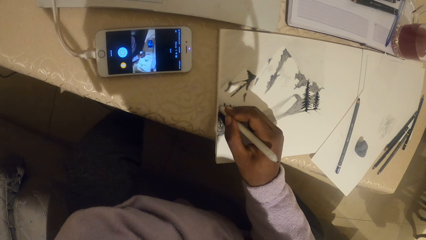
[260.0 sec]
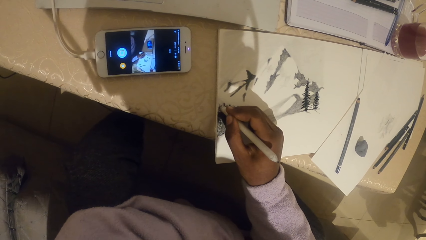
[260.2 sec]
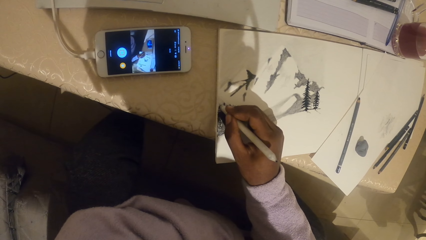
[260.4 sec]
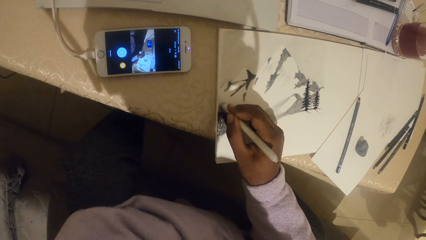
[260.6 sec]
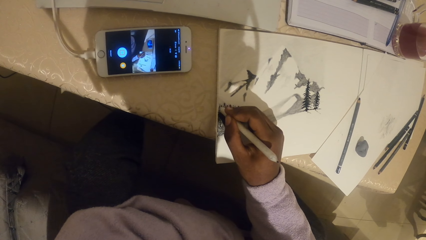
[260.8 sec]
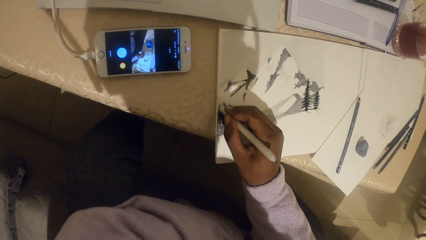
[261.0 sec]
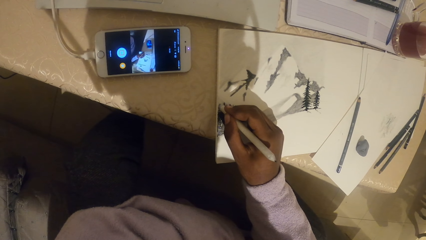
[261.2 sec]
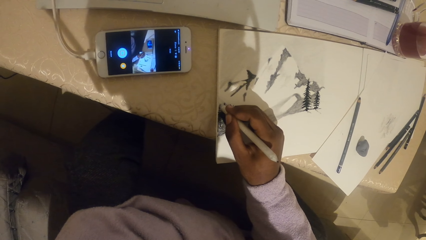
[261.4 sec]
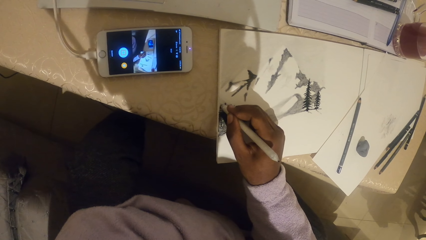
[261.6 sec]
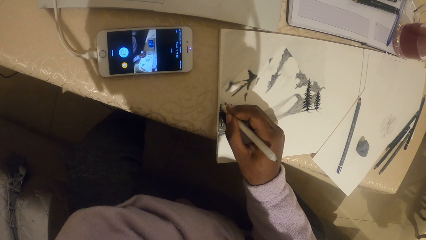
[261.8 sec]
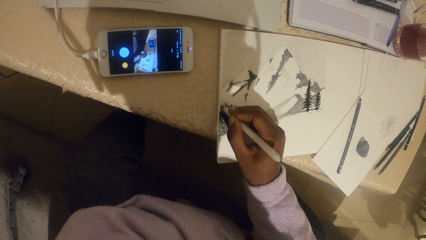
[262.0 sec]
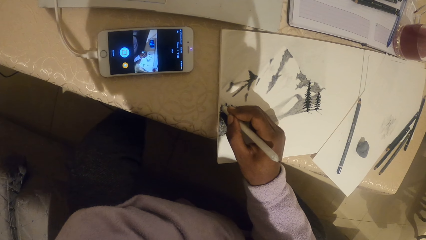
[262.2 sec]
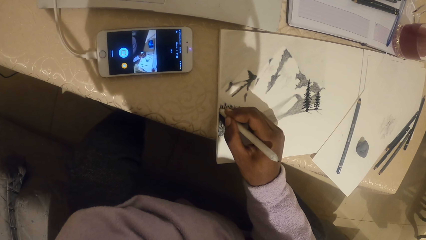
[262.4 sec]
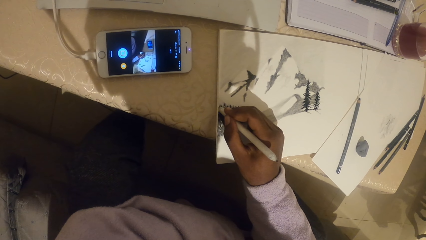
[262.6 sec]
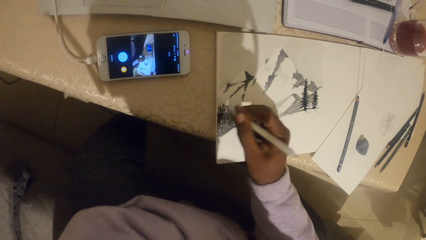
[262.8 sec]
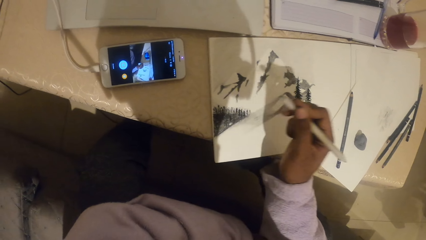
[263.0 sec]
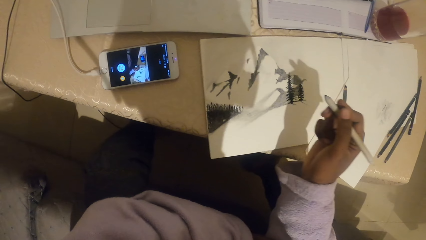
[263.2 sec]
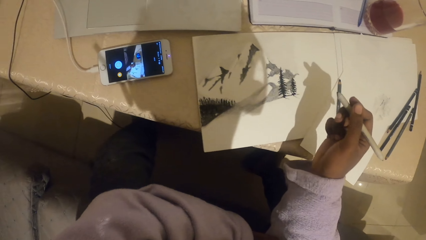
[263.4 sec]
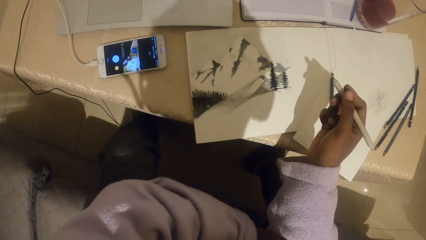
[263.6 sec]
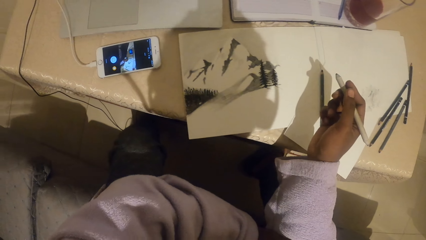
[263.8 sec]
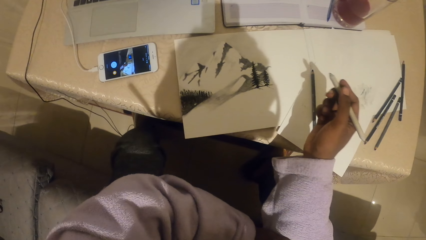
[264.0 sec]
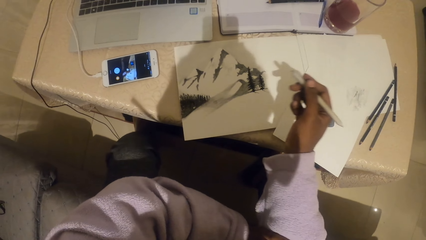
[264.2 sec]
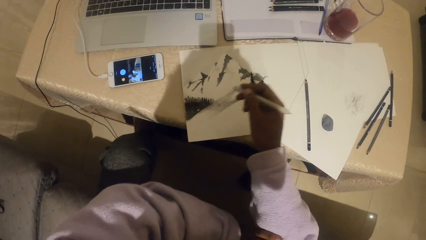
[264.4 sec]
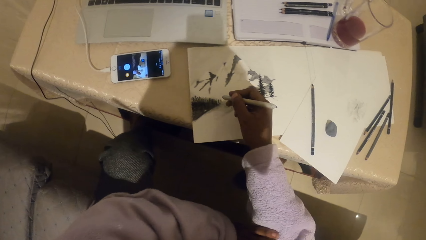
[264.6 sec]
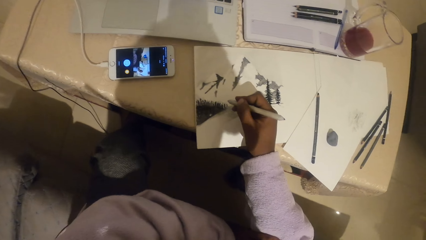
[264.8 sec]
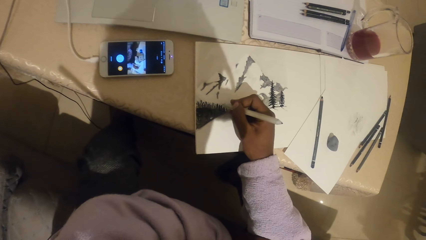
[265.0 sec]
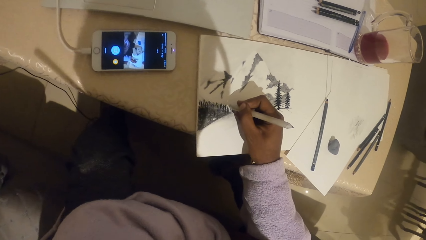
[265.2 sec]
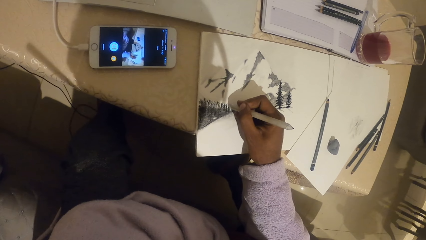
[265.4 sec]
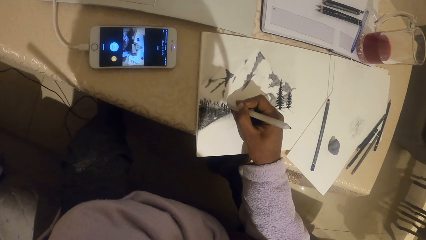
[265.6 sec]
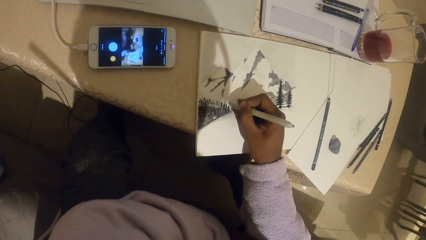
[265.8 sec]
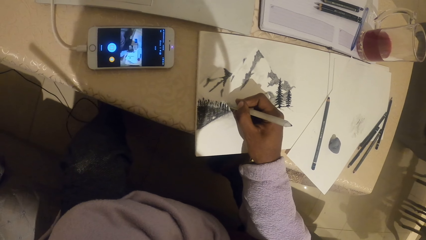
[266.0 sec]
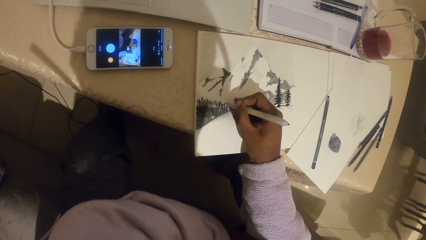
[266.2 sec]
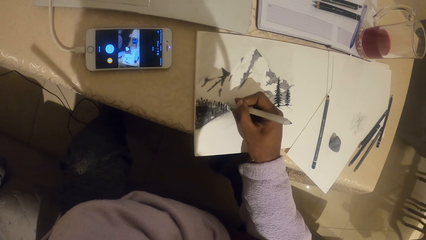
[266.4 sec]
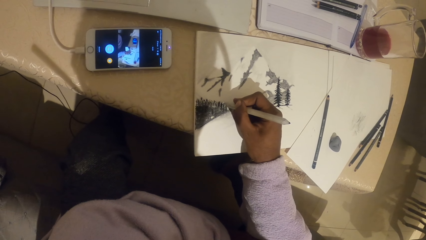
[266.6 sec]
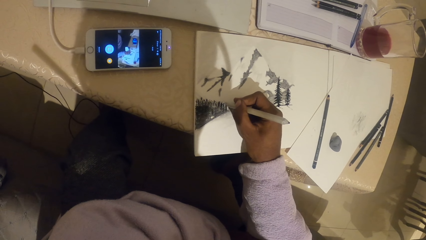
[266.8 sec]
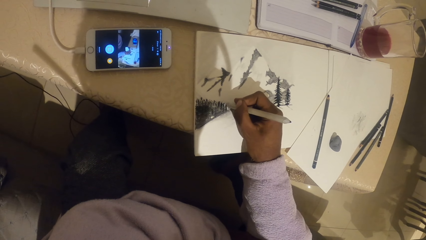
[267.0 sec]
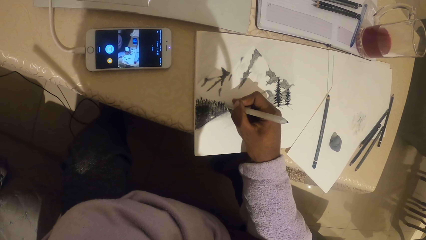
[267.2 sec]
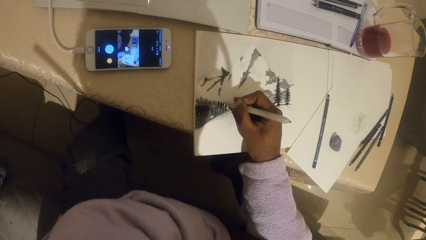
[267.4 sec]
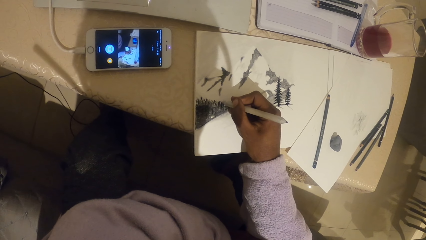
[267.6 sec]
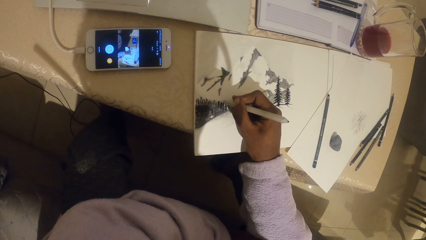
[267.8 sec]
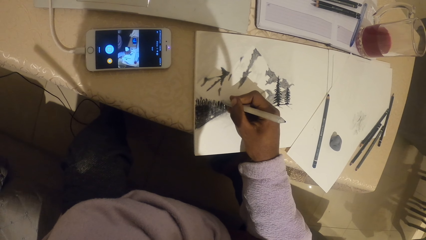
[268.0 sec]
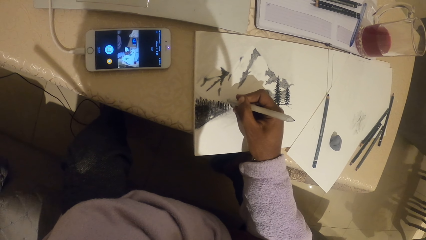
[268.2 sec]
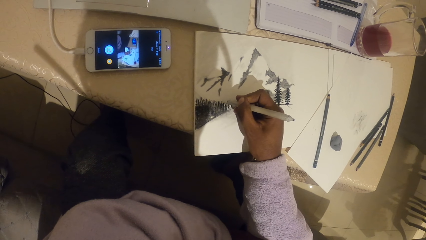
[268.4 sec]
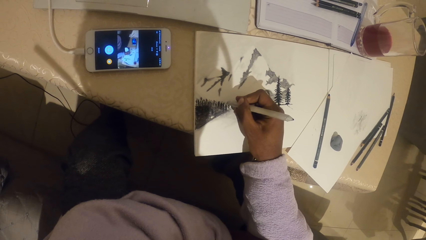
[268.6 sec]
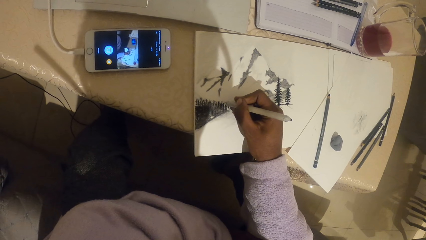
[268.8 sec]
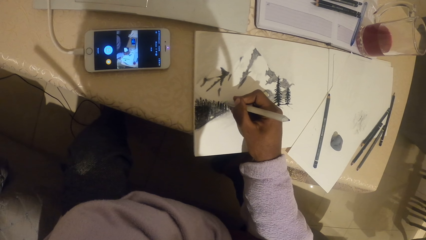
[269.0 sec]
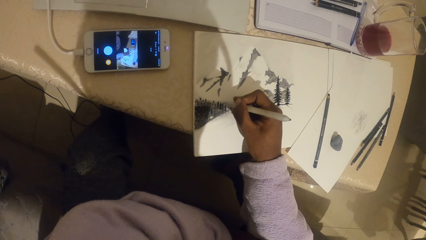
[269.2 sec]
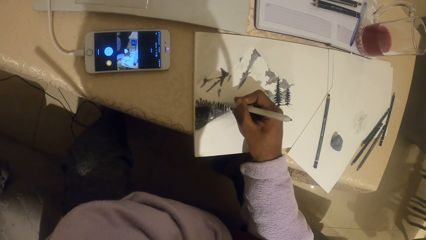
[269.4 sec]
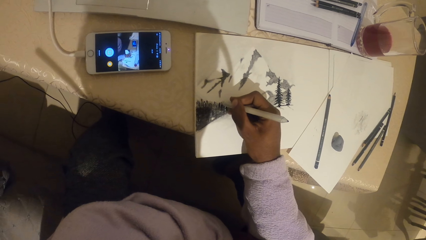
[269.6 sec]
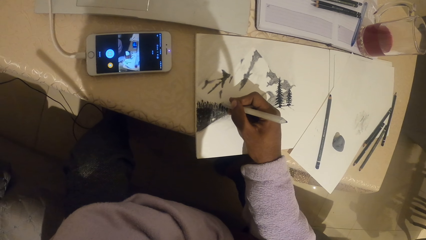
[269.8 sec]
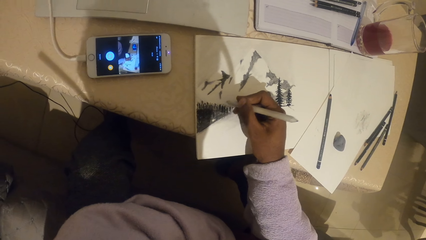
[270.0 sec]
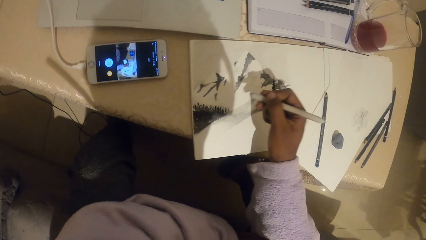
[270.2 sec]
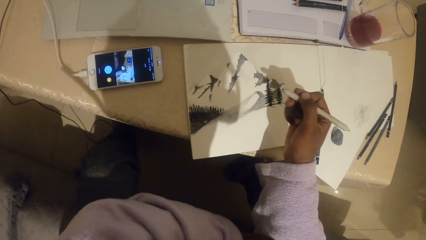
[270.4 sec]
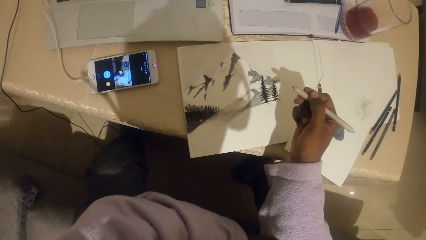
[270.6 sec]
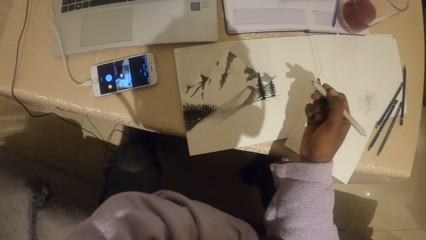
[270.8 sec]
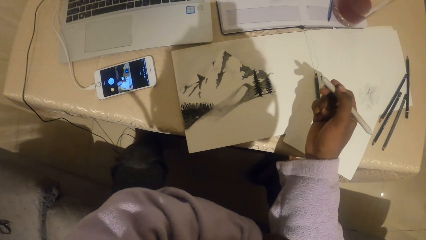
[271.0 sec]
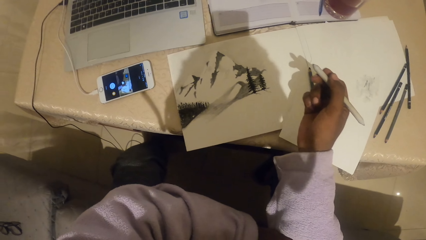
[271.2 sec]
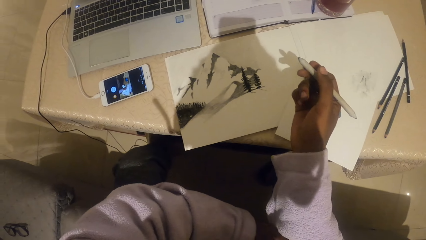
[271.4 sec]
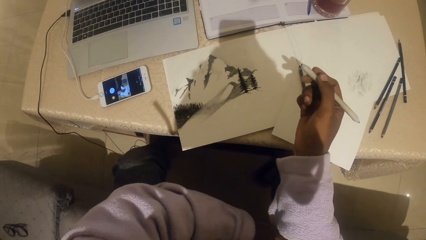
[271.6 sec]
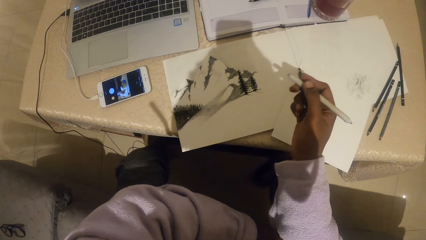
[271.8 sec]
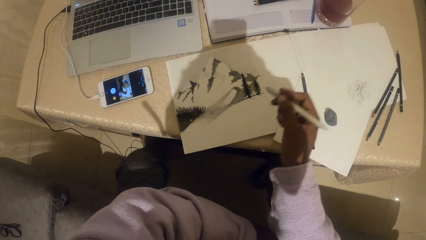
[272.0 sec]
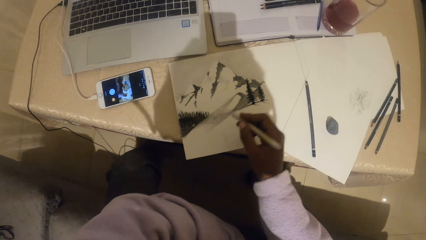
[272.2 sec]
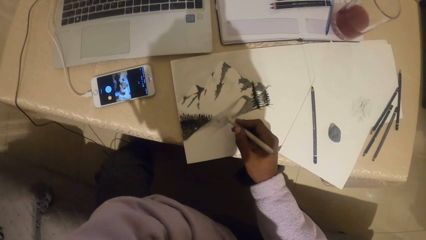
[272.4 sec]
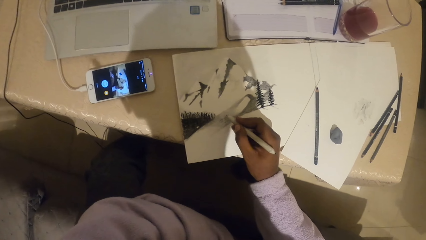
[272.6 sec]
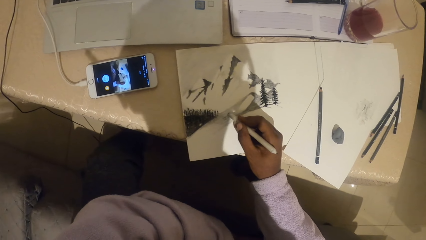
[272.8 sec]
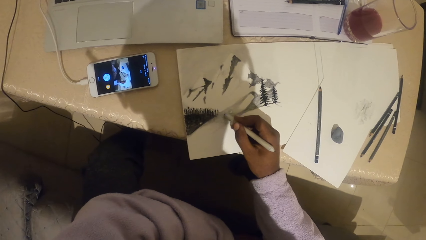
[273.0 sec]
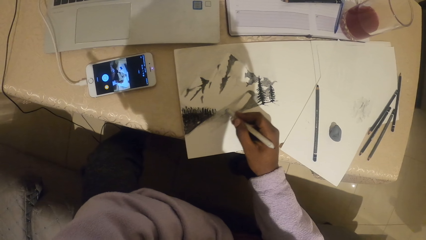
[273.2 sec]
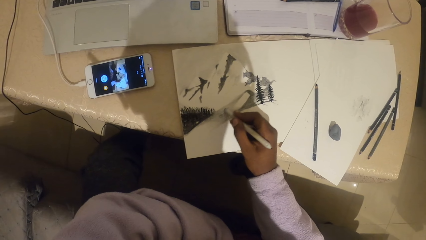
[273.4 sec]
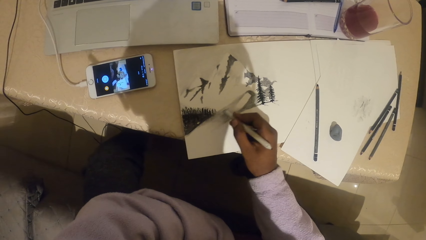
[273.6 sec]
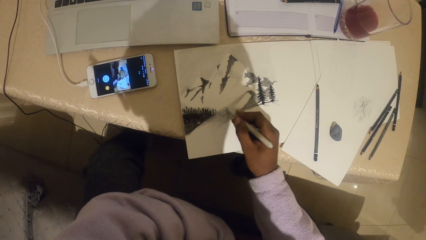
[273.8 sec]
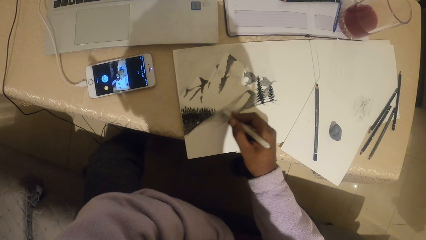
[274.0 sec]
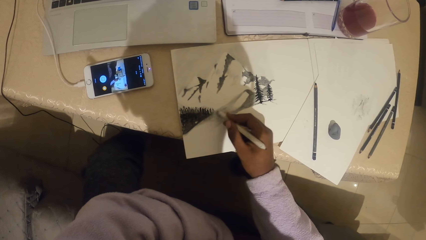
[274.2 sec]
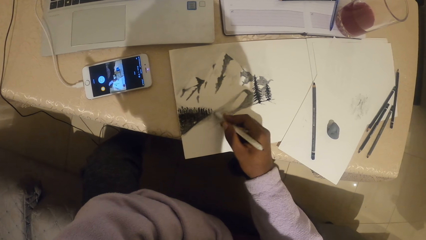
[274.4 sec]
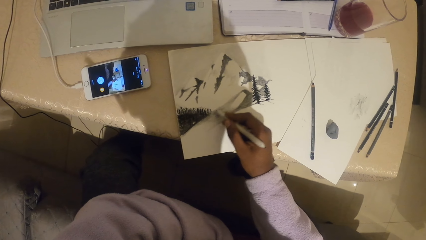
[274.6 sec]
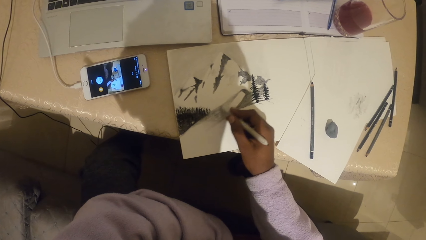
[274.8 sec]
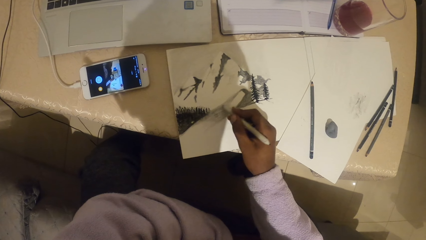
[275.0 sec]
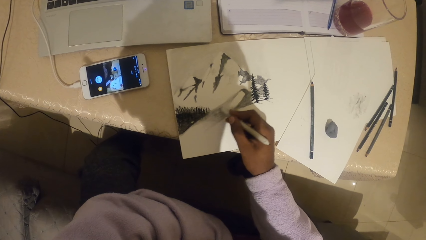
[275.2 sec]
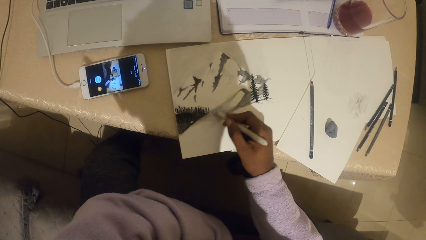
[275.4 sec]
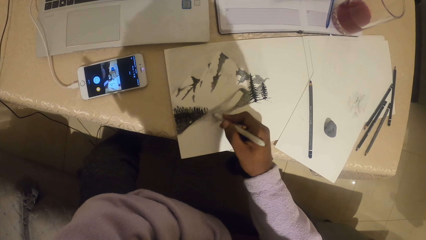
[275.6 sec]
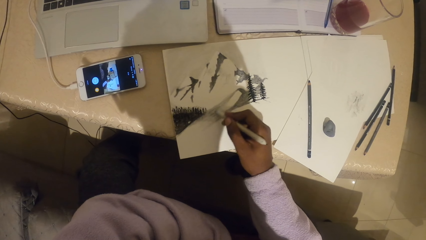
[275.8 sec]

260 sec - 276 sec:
The camera wearer moves the hand. They paint on the paper. They move the hand. They paint on the paper.
